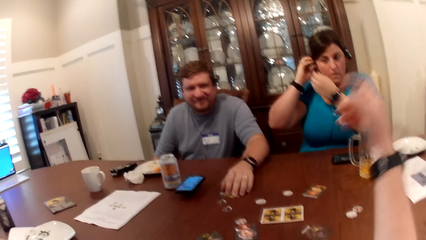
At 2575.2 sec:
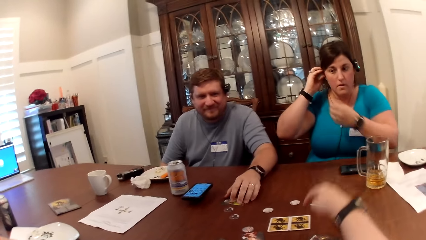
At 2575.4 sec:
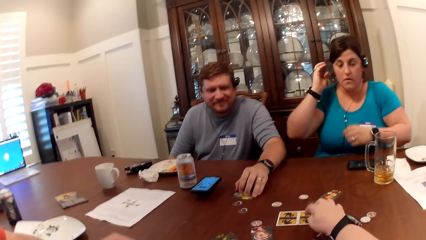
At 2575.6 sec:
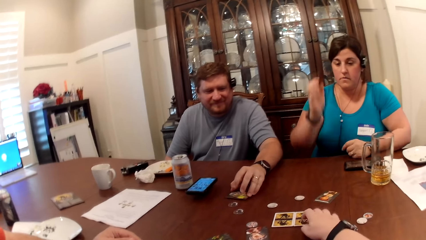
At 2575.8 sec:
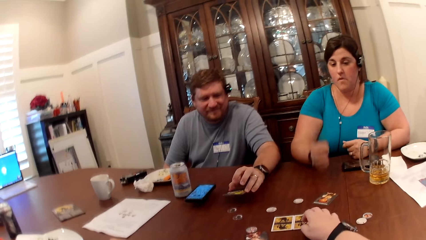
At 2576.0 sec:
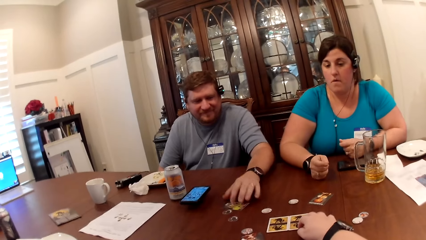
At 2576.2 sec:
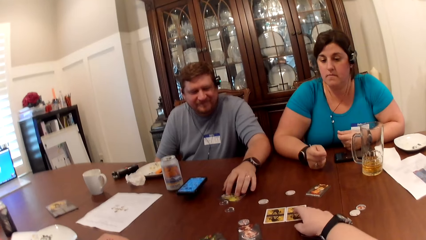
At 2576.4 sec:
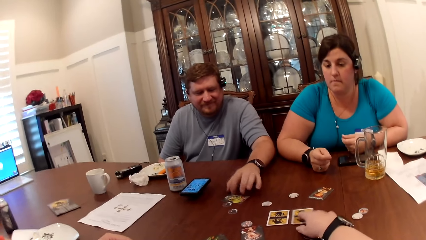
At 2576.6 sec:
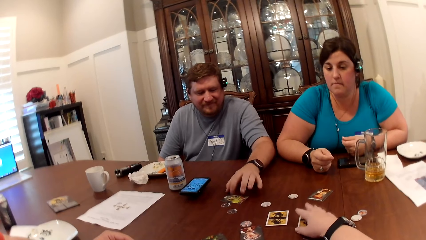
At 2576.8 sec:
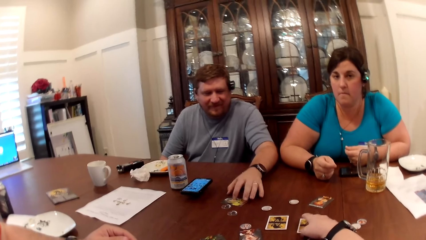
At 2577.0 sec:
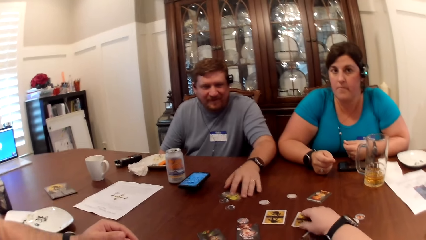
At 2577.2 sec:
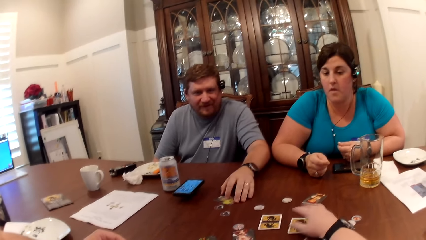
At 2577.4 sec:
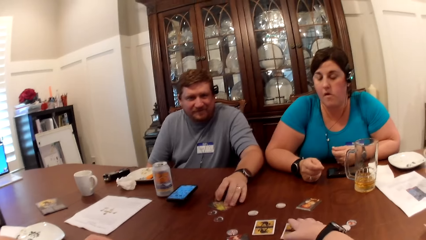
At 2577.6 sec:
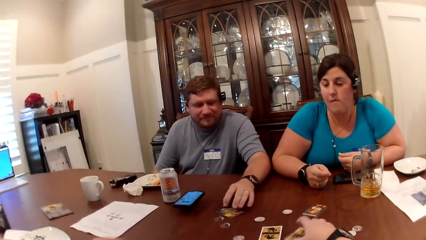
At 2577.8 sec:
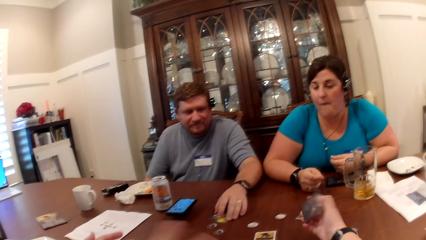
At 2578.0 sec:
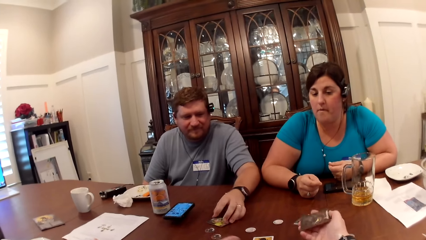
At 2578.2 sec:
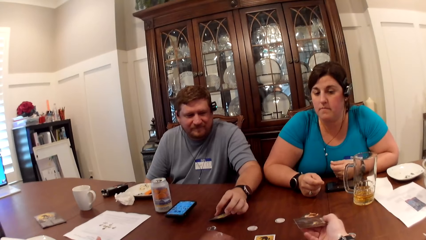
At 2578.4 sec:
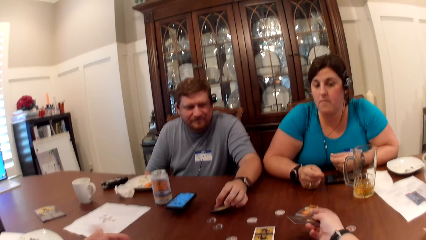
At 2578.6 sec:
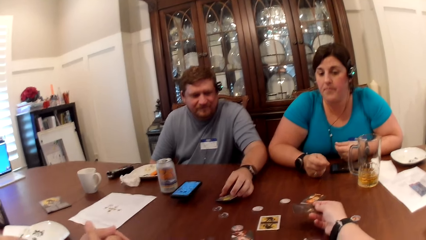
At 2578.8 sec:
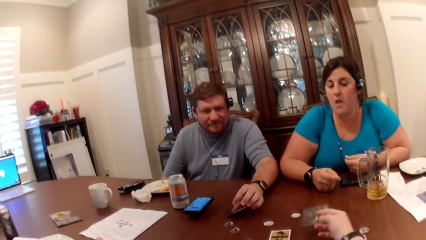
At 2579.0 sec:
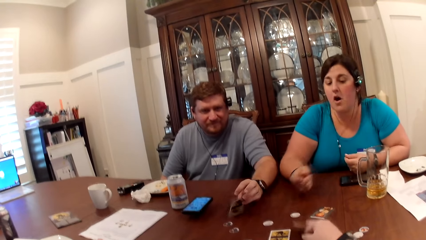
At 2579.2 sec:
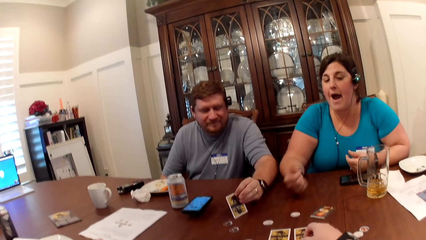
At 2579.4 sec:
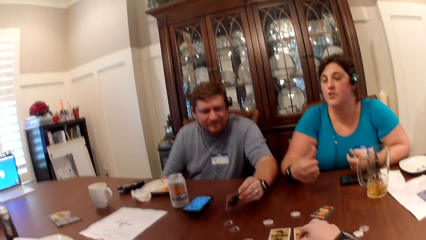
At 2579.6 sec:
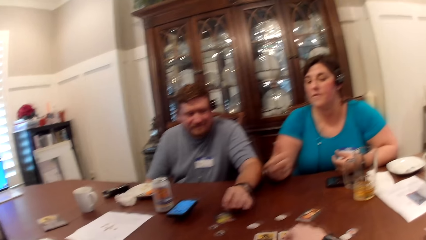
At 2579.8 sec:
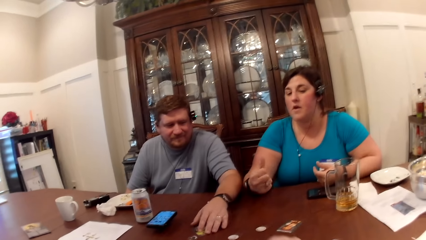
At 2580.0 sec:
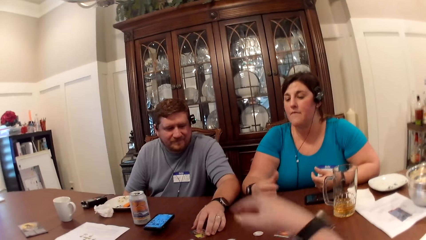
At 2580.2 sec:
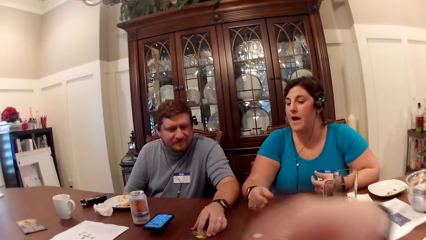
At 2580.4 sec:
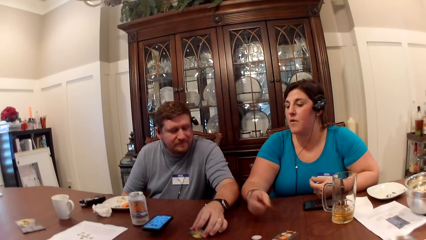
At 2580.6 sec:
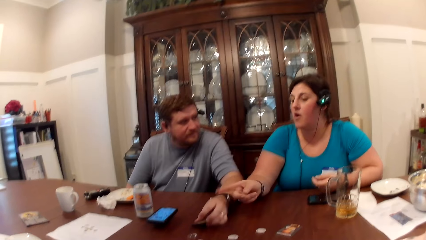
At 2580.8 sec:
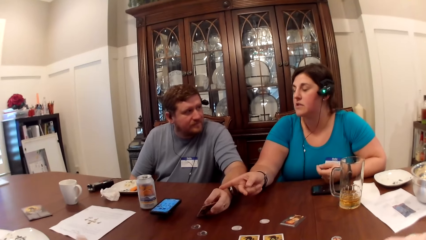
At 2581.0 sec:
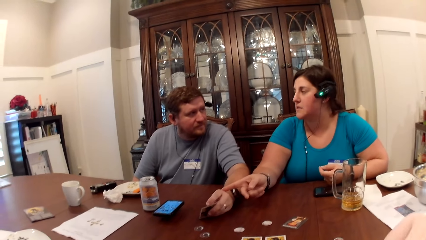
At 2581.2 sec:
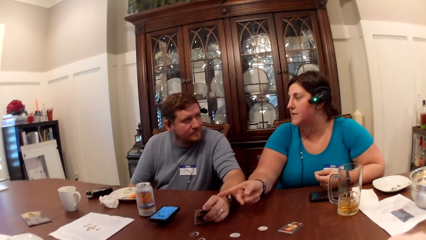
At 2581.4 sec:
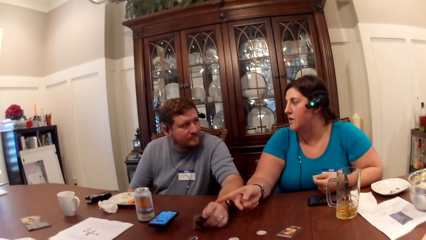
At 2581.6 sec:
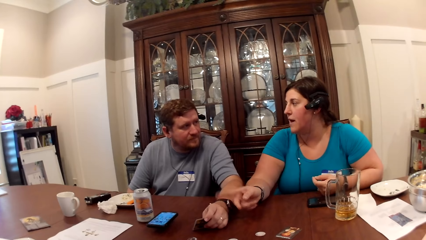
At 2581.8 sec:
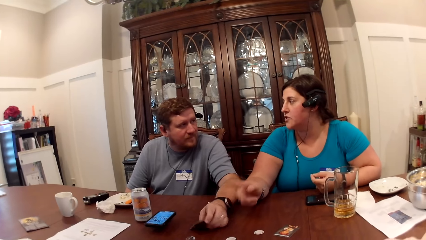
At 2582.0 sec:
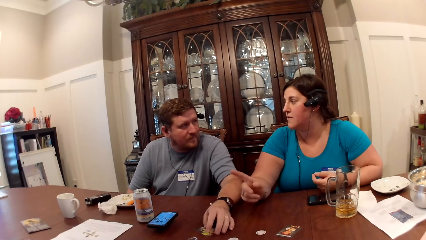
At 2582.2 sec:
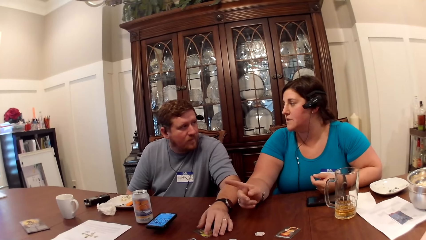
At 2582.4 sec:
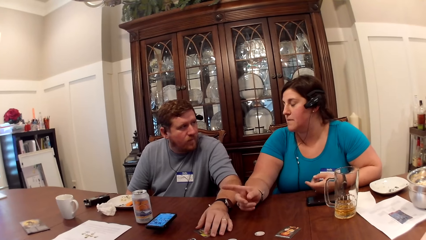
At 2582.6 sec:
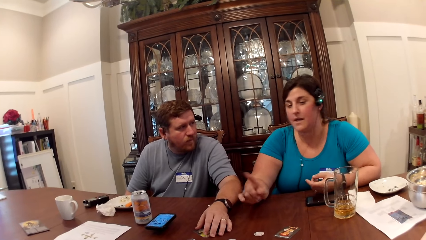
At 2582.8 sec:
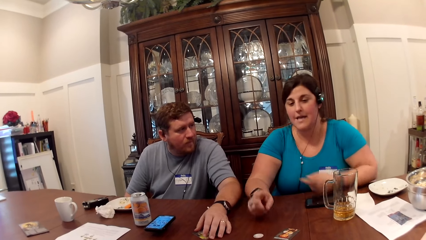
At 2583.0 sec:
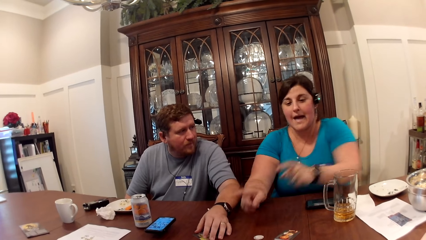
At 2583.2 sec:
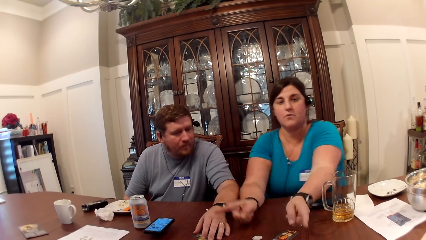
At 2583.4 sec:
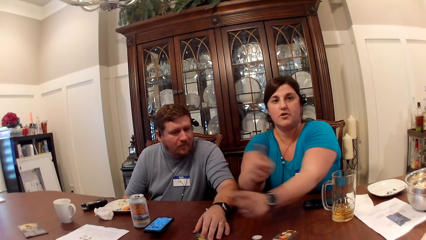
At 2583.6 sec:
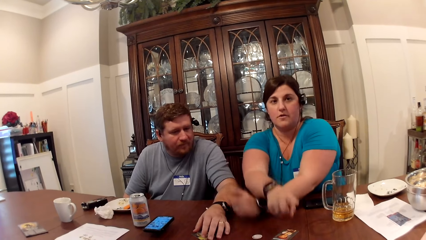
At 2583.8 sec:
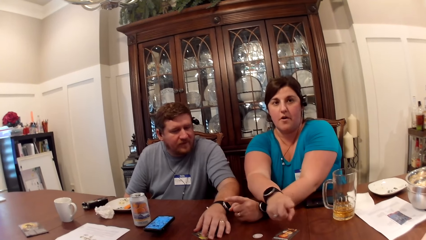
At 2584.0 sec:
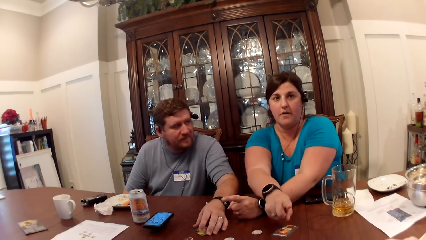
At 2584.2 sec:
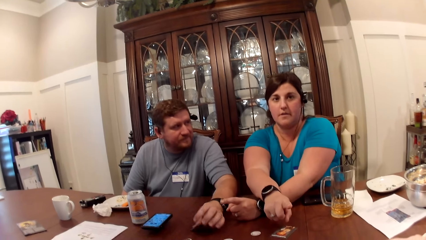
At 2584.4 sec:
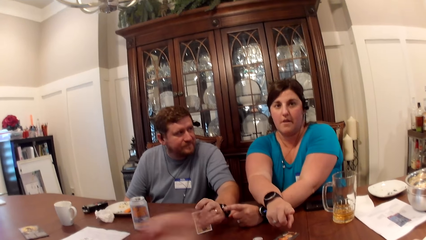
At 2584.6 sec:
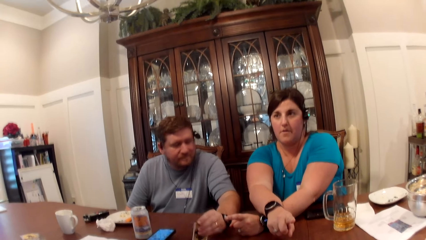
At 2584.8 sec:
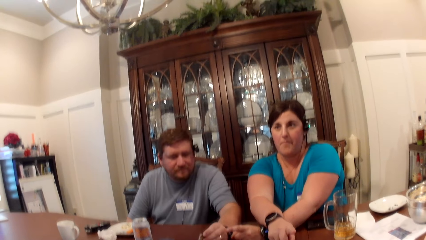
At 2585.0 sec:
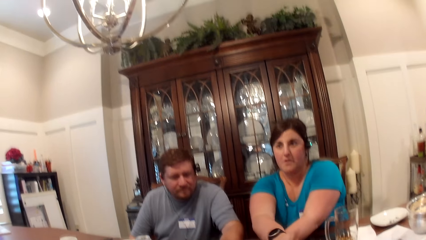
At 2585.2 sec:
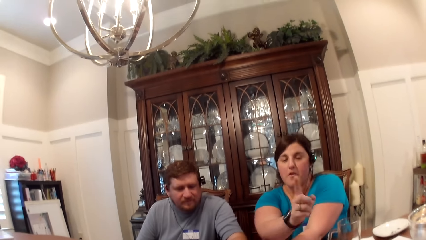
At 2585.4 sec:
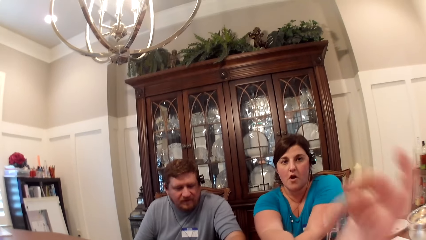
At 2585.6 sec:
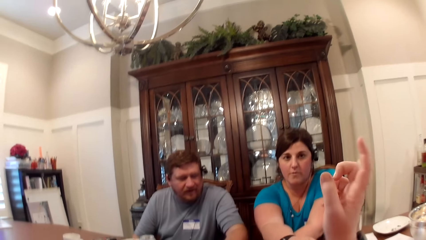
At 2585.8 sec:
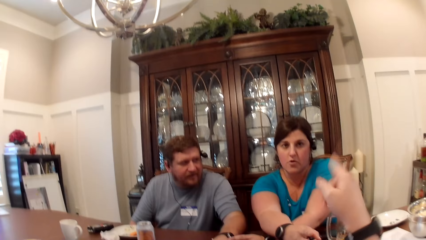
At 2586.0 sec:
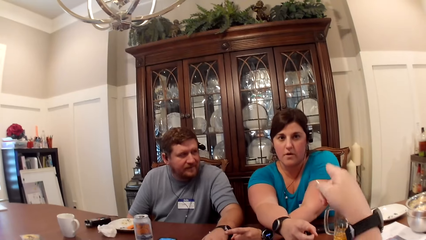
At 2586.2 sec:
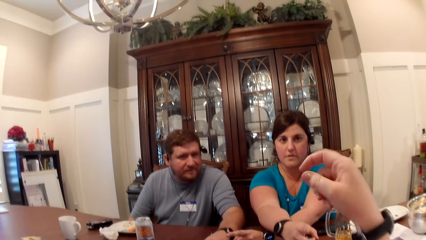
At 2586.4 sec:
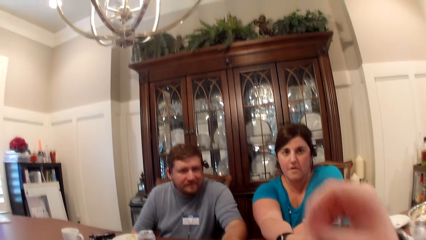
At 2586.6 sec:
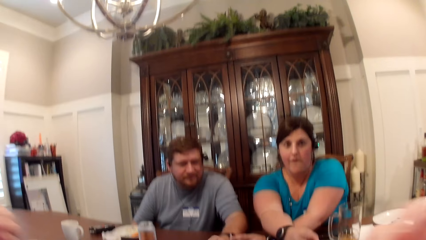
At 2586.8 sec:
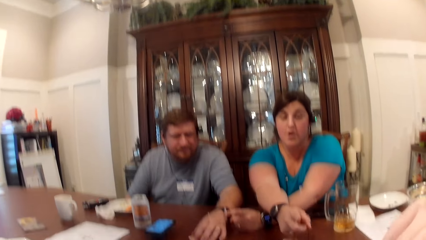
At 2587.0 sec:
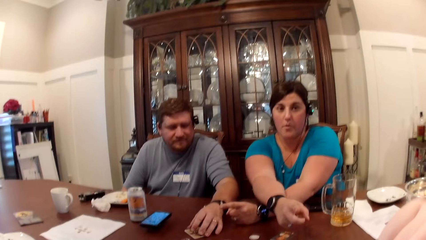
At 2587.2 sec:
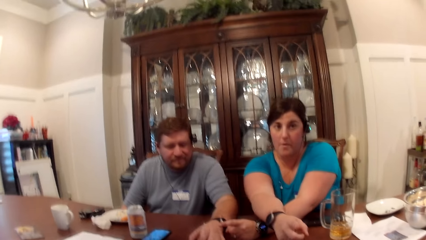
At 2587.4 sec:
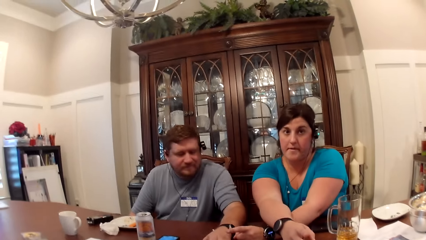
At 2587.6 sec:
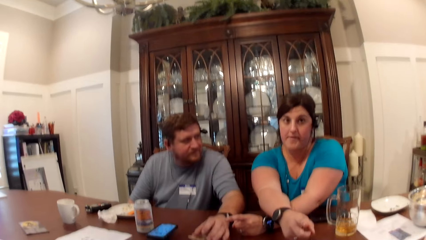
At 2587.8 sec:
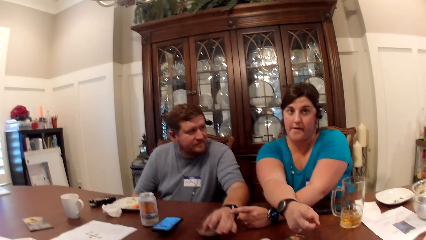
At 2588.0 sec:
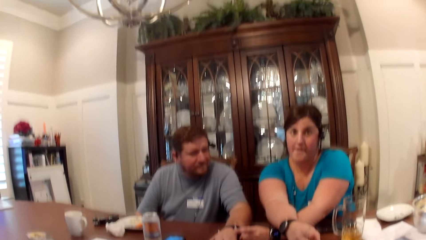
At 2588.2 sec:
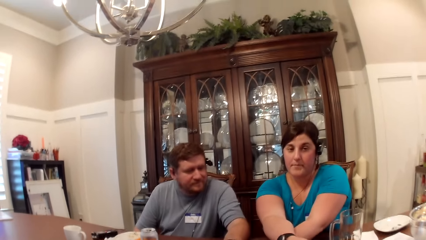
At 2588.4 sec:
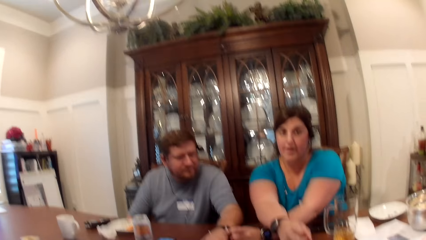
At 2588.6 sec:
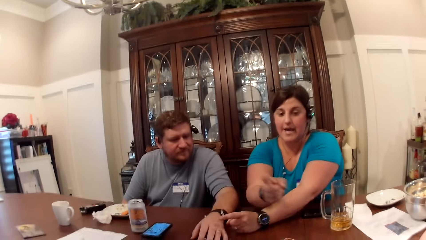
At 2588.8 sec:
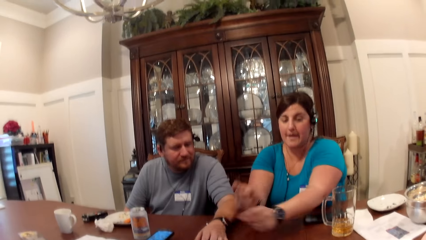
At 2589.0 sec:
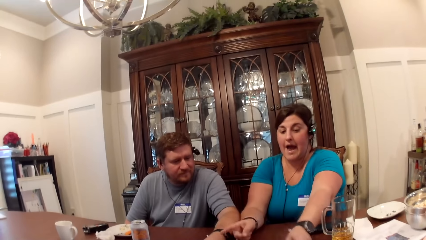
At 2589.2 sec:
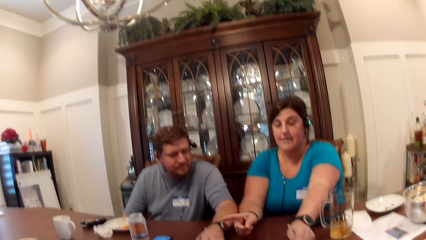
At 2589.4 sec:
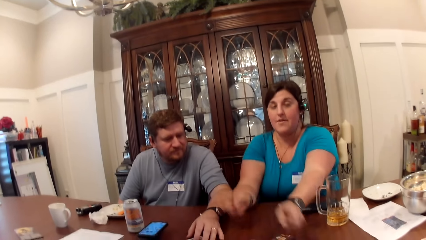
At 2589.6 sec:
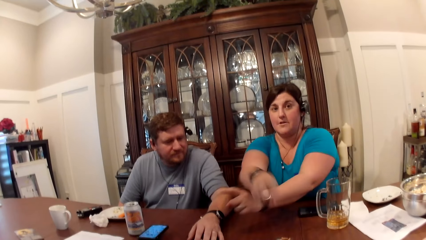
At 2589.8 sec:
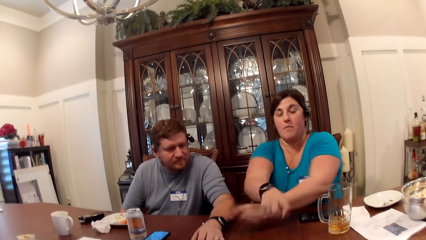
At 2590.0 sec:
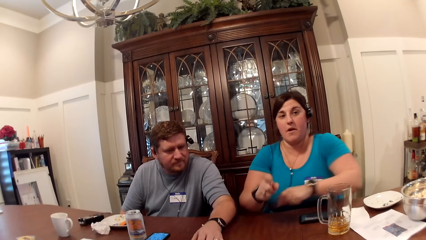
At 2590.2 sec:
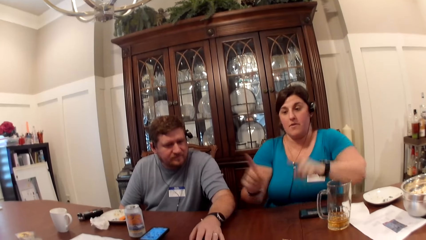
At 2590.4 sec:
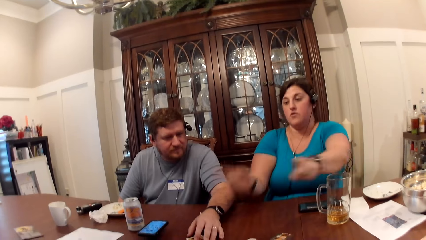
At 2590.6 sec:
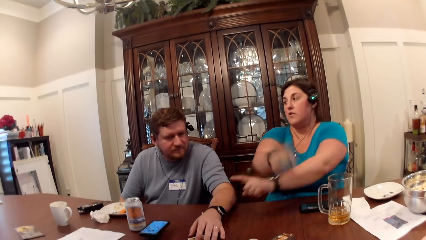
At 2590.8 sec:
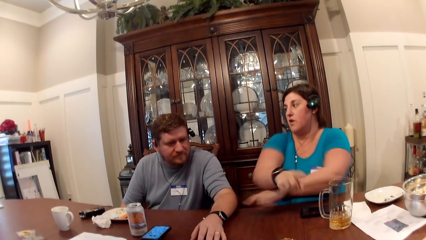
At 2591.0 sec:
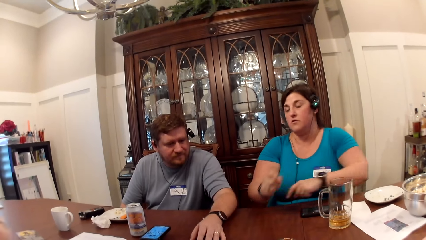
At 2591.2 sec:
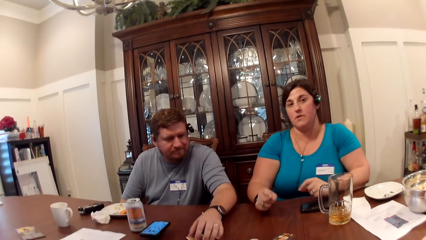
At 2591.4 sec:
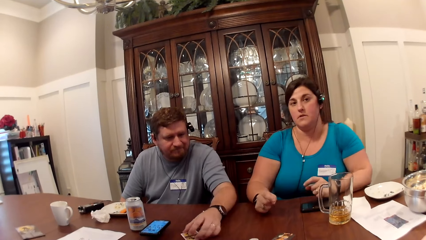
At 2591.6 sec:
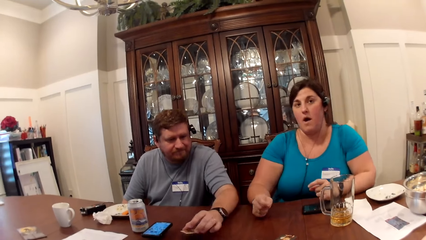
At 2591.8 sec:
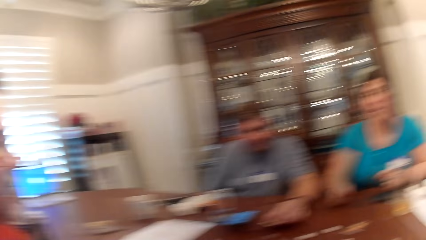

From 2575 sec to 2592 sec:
The man flips the card on the table with his left hand. The camera wearer flips a card on the table with her right hand. She moves a hand down, taps the card, pulls the card, moves a hand up and holds the card. She lifts up the card, moves the card down and lifts a hand up. She points a finger forward and lifts a hand up.
